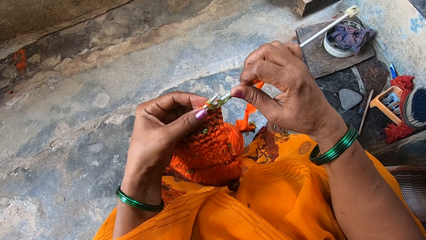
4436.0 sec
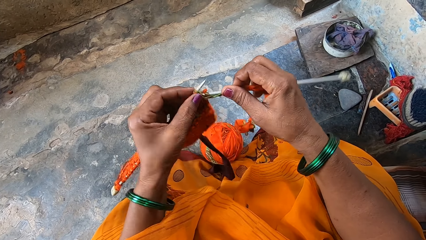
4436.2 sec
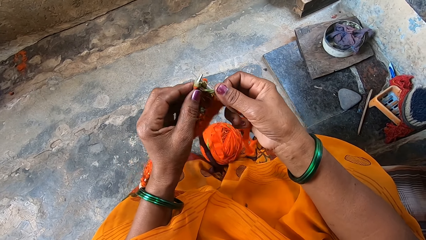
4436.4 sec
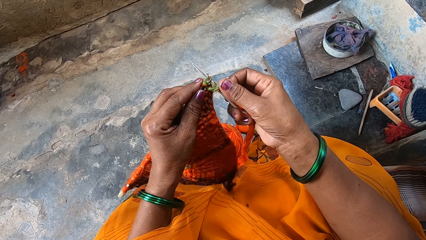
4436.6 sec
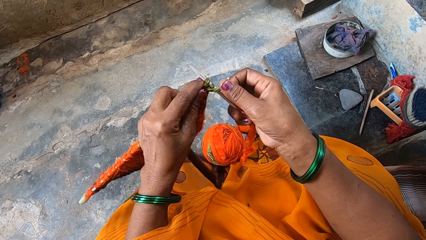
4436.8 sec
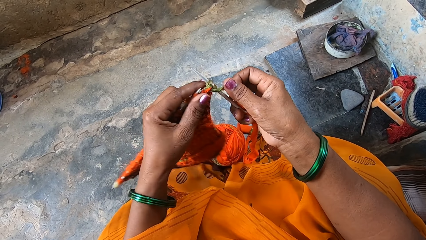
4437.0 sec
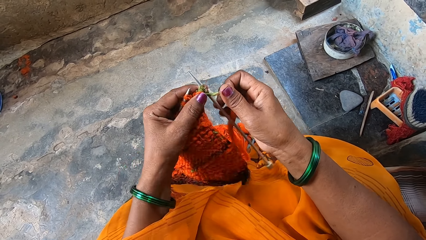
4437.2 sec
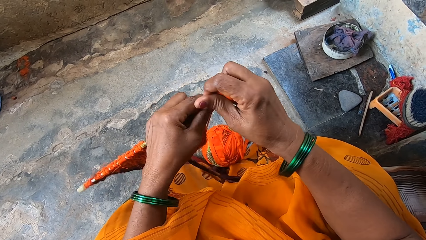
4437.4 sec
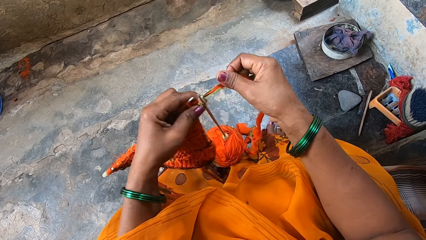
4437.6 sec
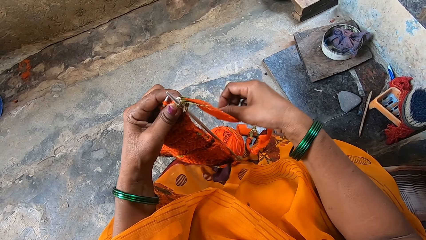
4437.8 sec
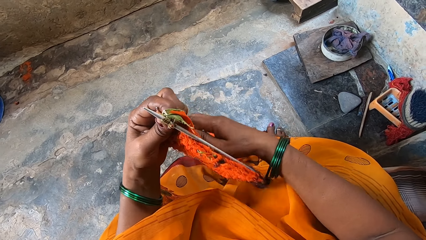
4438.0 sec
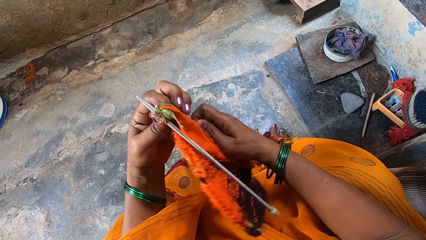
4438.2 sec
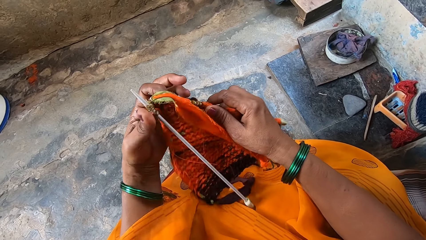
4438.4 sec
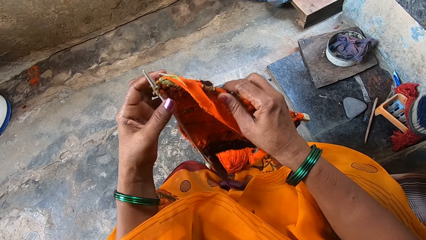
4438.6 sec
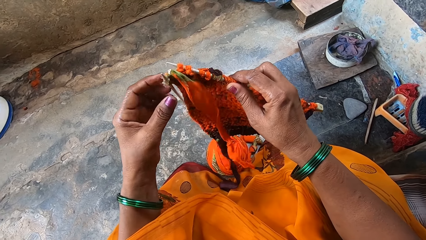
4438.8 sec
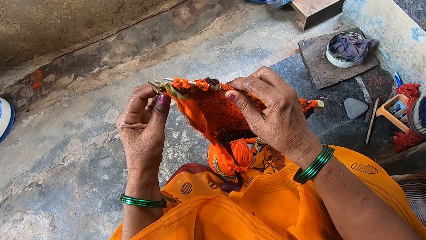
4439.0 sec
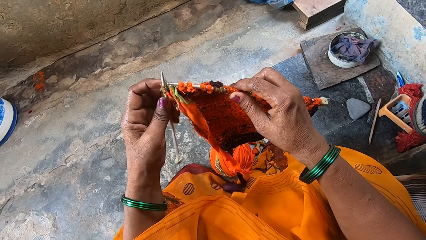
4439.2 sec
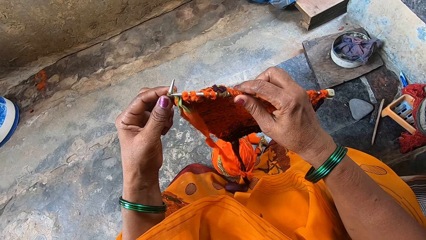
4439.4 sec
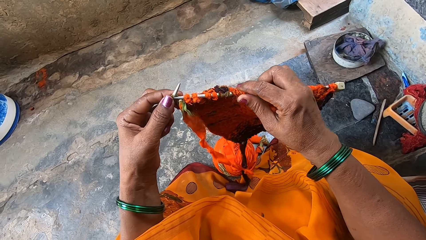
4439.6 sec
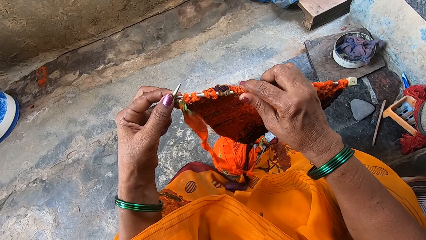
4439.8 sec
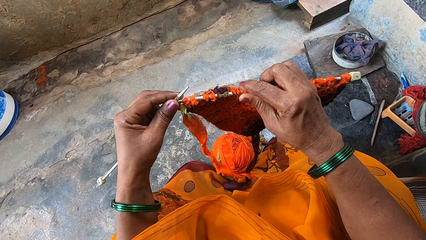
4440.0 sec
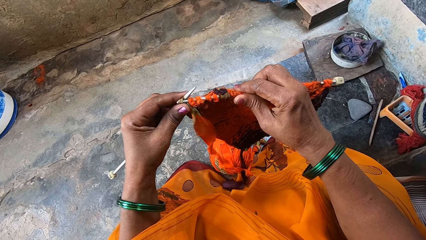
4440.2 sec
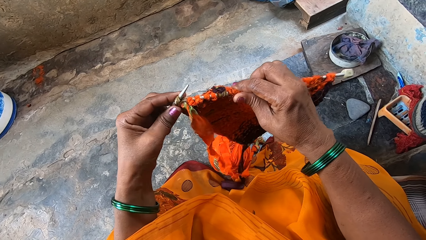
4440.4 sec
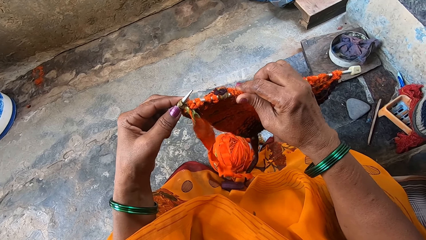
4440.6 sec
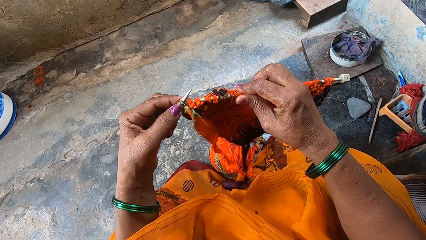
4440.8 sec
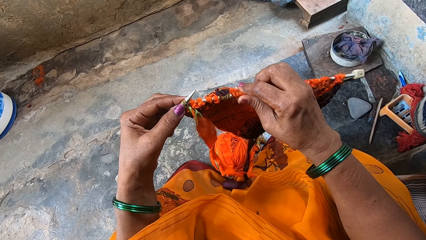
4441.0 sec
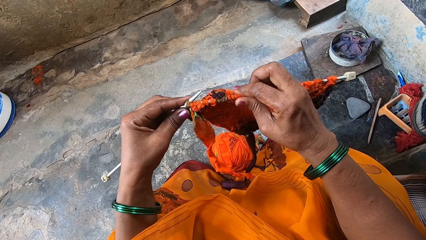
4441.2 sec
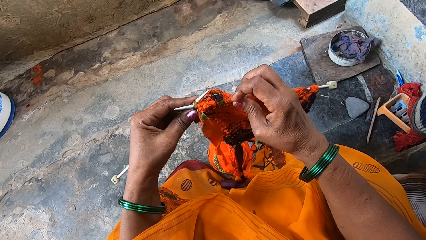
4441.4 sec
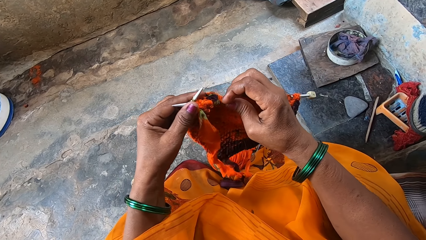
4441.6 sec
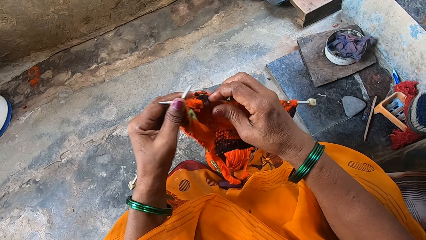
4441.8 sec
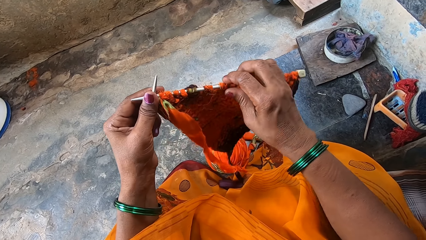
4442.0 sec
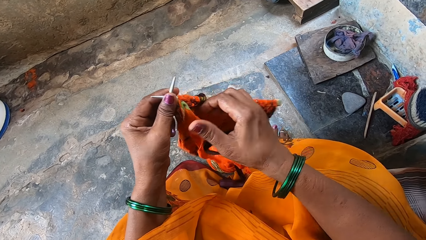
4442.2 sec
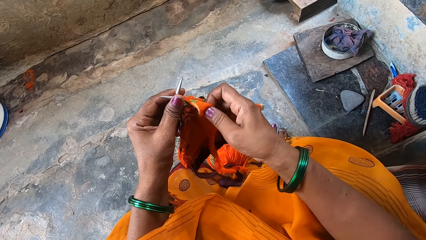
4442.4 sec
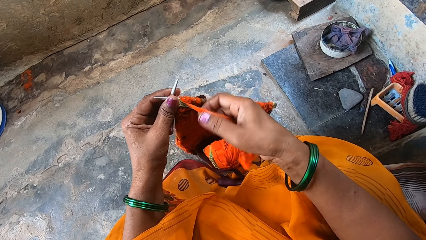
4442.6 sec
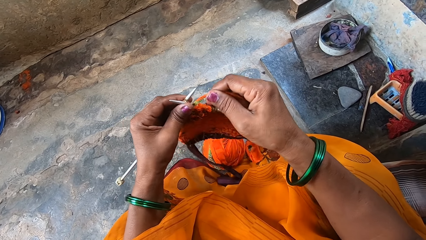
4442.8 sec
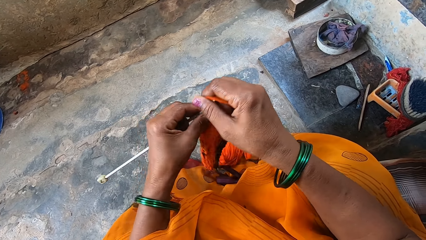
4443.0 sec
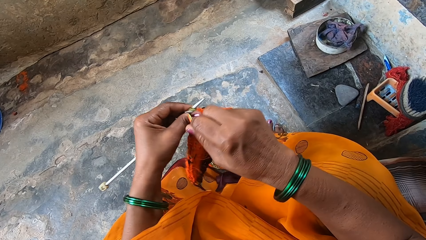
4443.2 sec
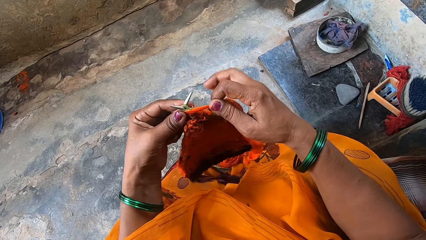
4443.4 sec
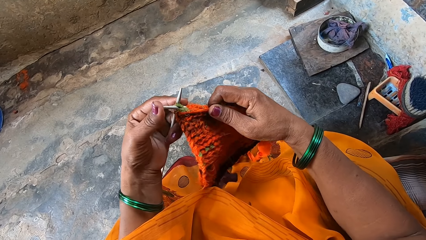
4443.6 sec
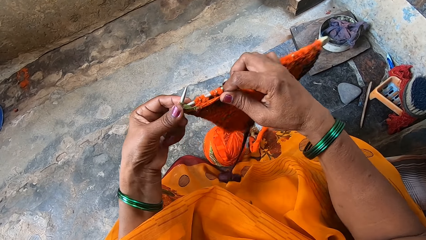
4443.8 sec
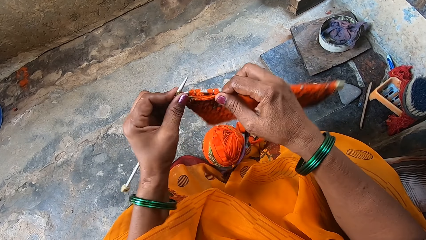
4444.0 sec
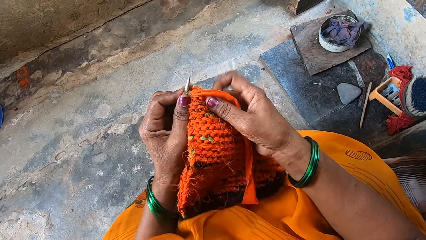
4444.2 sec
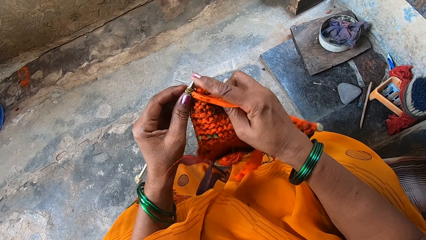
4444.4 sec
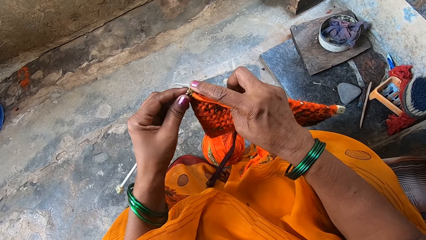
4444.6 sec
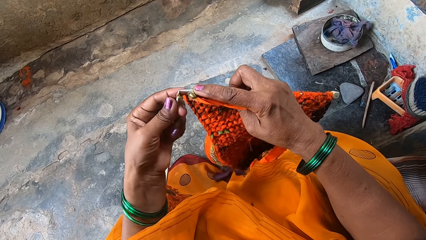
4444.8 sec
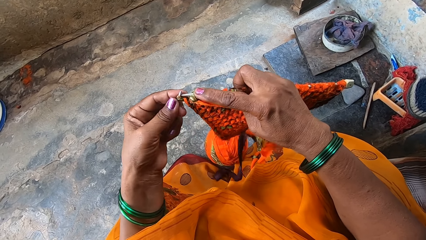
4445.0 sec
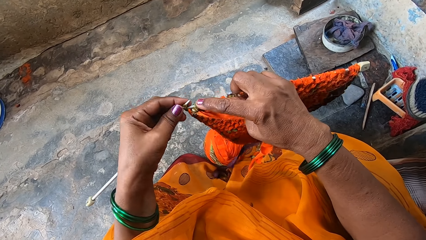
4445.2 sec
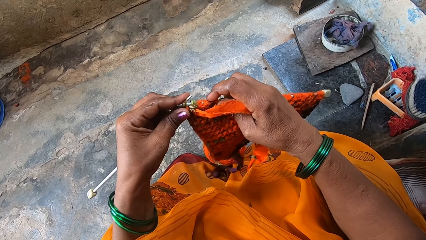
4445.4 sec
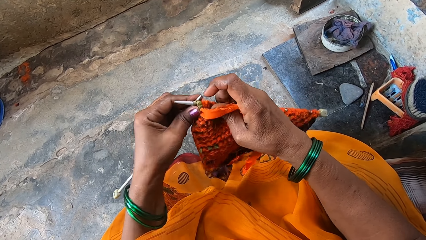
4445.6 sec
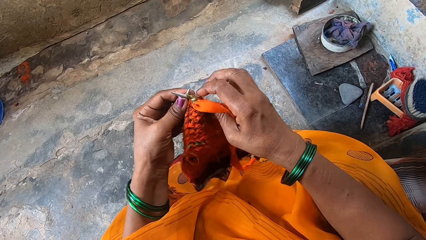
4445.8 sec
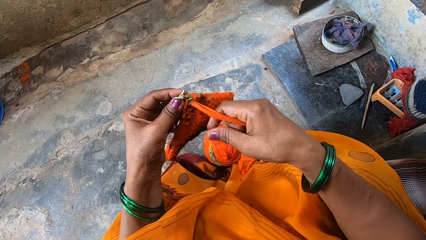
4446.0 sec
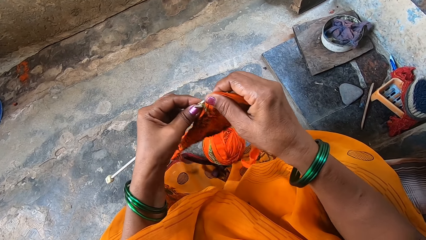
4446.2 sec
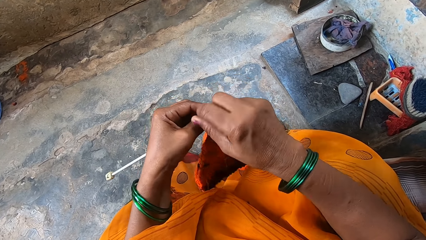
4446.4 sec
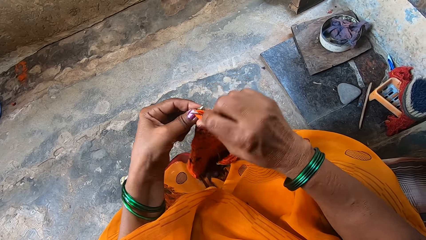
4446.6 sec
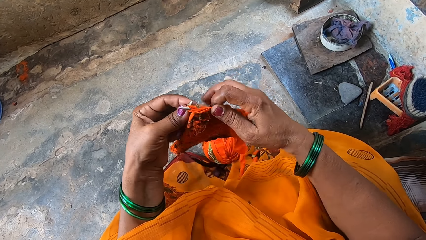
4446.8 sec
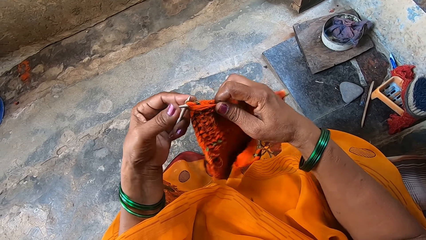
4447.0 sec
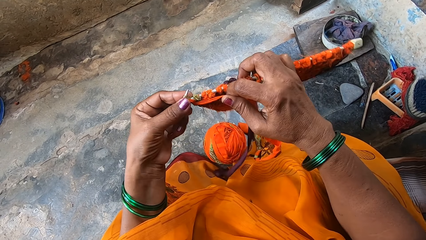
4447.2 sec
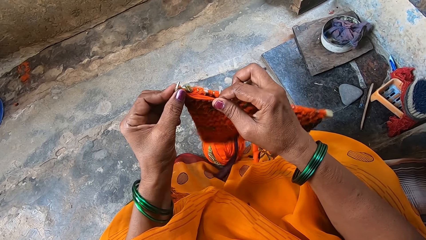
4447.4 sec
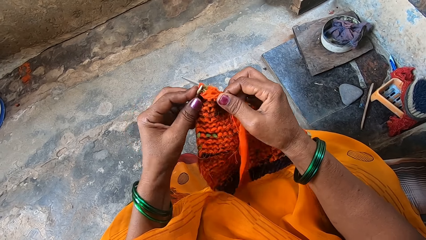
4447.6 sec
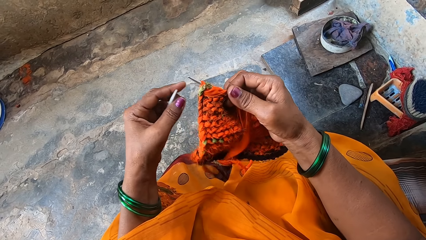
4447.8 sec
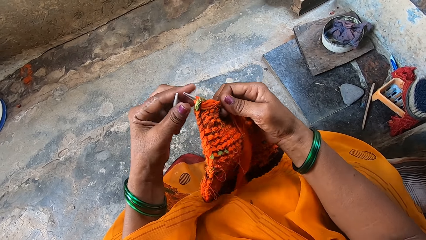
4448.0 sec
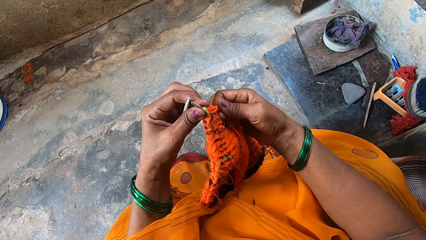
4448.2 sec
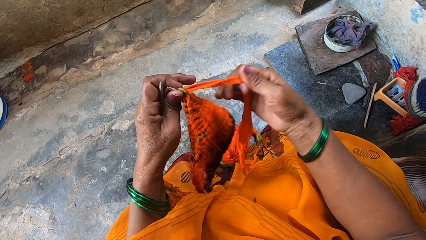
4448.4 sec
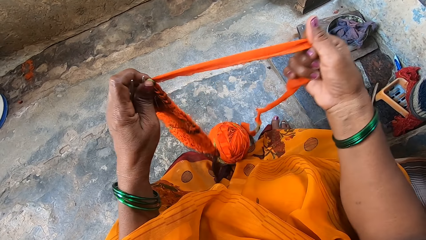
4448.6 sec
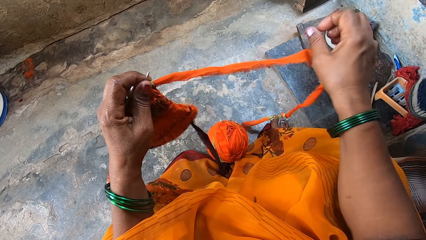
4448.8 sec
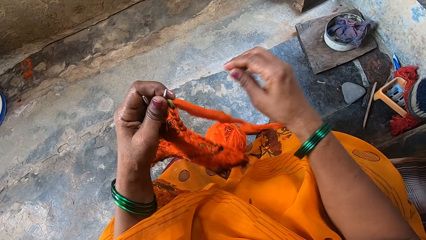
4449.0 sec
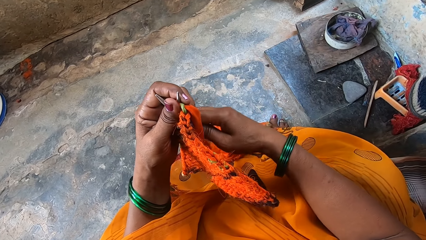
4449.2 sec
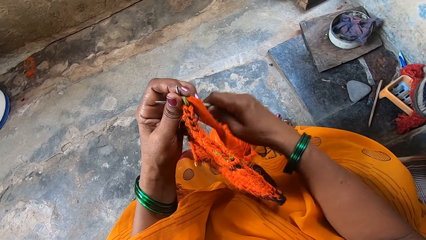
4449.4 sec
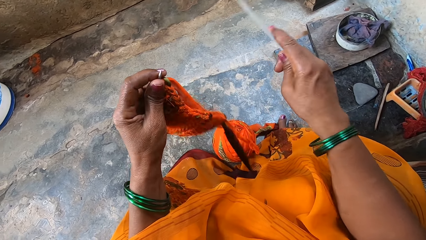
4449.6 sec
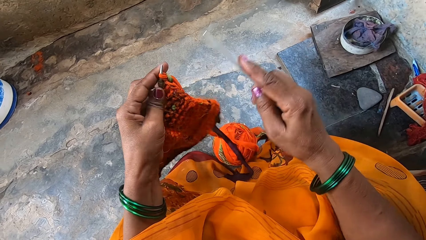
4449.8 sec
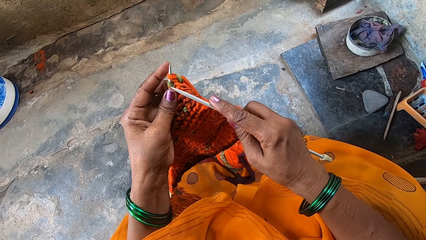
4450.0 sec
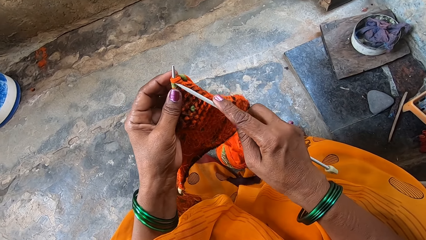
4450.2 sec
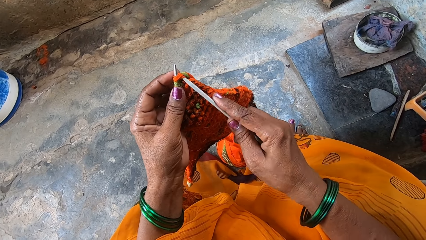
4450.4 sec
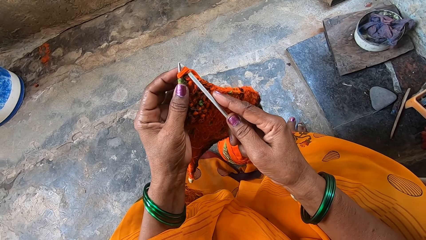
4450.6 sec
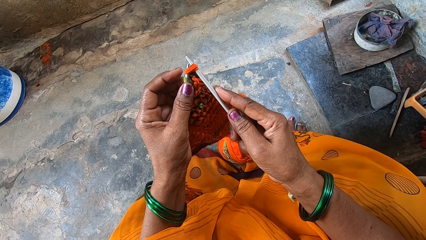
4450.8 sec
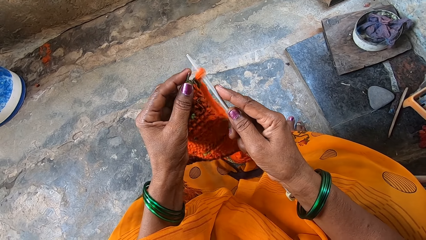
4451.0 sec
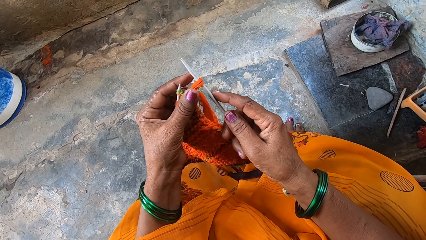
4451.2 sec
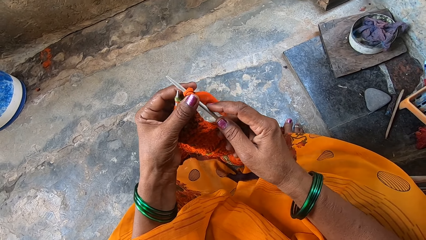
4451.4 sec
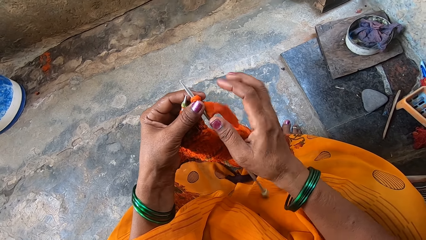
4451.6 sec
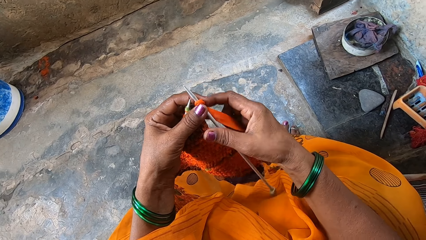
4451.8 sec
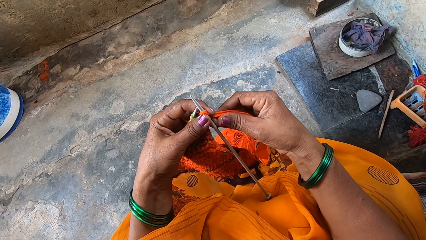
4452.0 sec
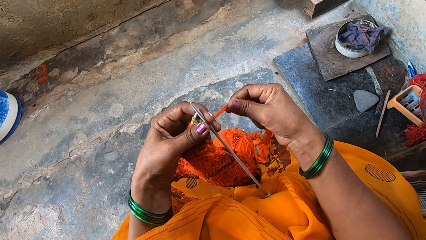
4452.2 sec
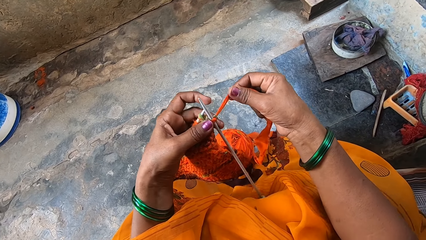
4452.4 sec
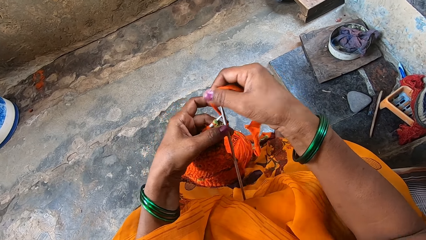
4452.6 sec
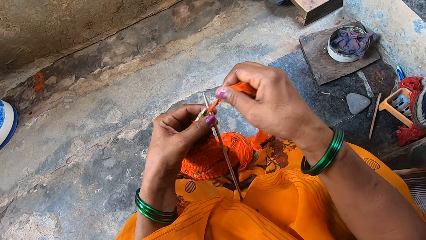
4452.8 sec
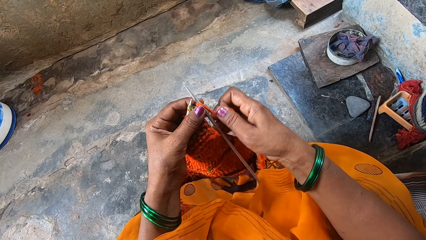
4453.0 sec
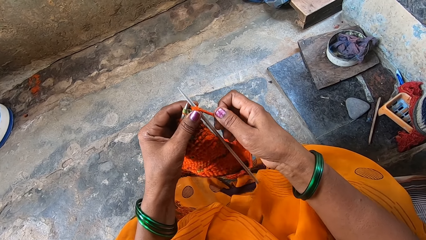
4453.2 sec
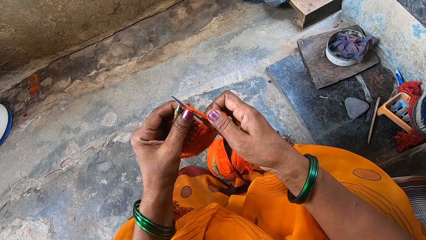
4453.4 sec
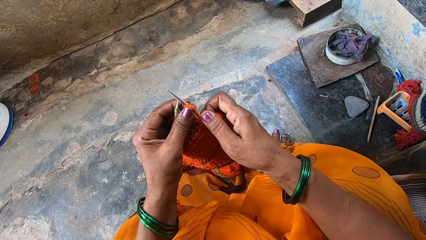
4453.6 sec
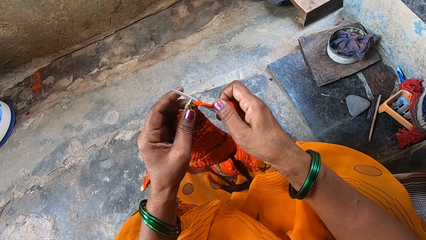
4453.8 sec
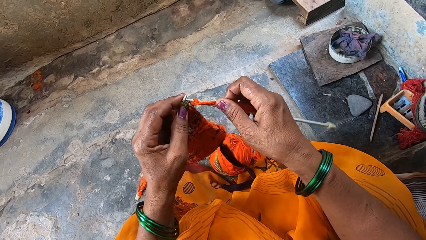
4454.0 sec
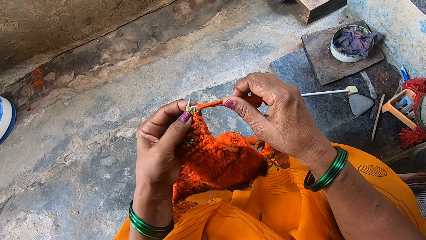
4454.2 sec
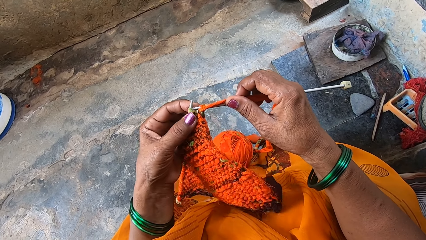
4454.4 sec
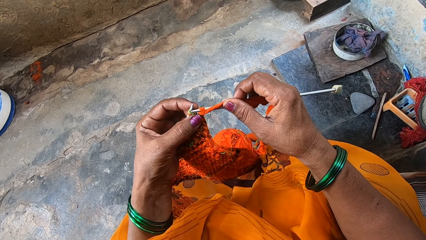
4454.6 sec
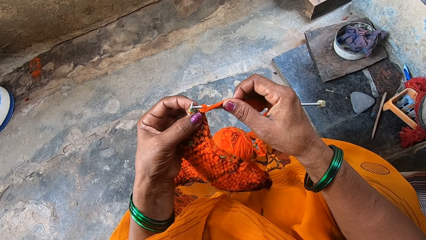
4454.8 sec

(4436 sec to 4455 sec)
The camera wearer turns the cloth. They knit the cloth. They stretch the crochet thread with the right hand. They knit the cloth.
